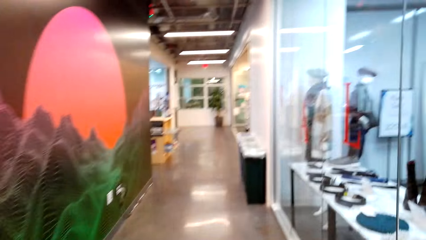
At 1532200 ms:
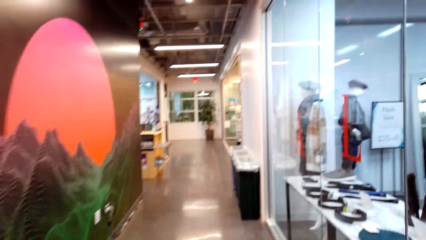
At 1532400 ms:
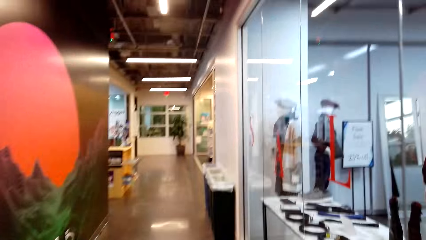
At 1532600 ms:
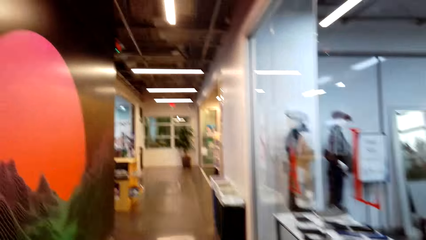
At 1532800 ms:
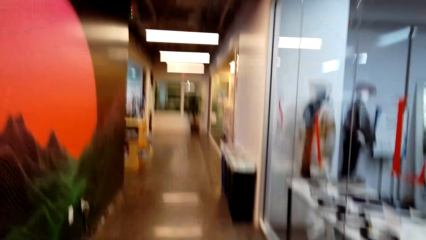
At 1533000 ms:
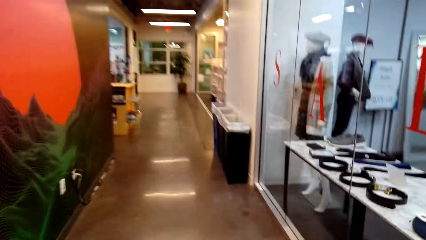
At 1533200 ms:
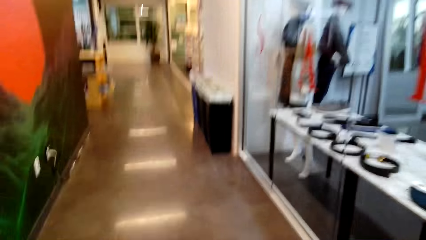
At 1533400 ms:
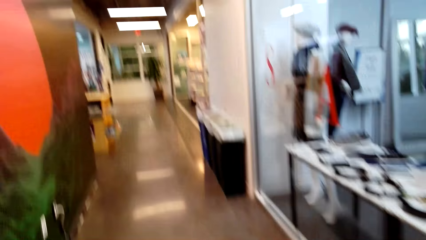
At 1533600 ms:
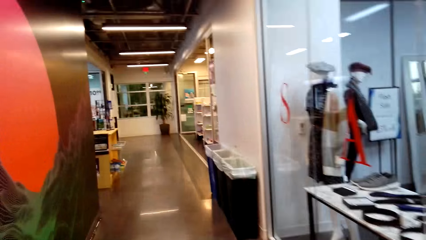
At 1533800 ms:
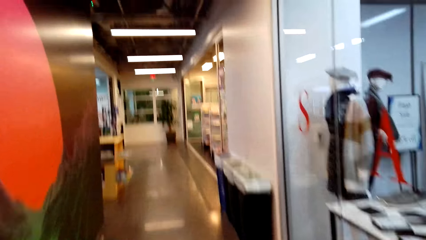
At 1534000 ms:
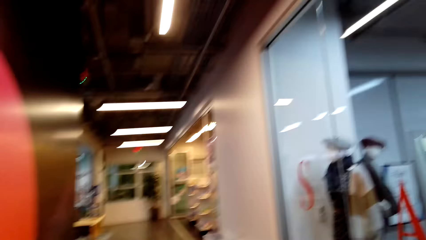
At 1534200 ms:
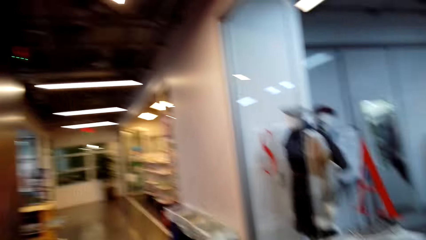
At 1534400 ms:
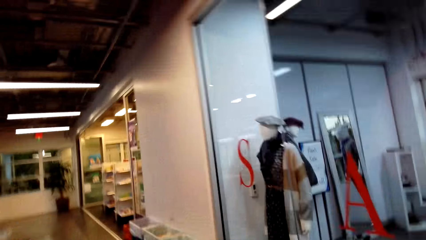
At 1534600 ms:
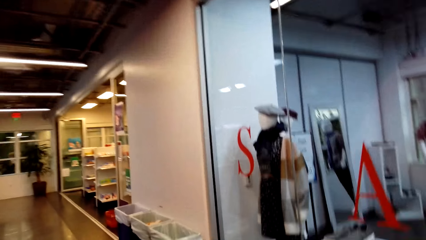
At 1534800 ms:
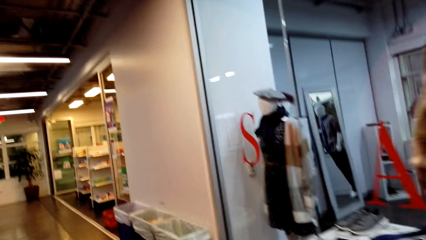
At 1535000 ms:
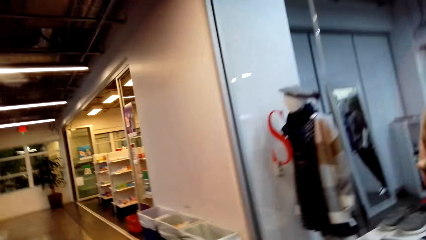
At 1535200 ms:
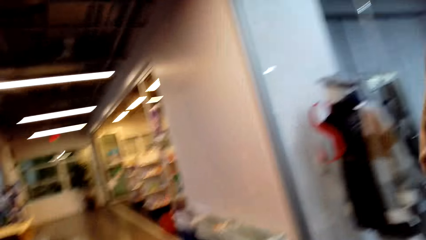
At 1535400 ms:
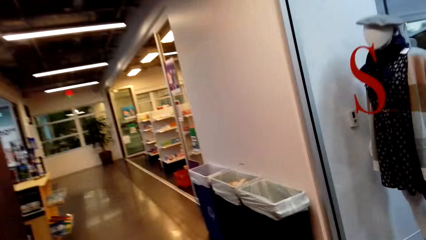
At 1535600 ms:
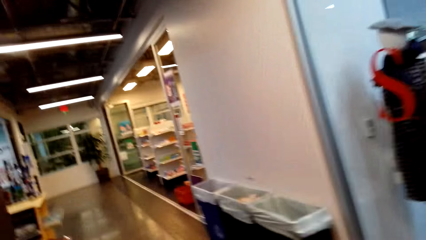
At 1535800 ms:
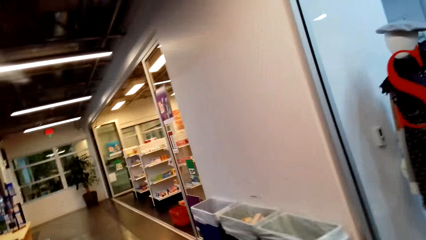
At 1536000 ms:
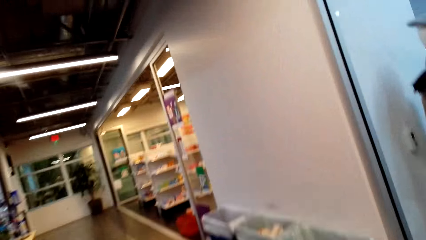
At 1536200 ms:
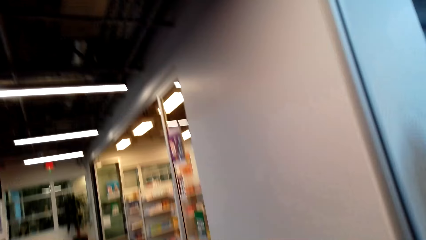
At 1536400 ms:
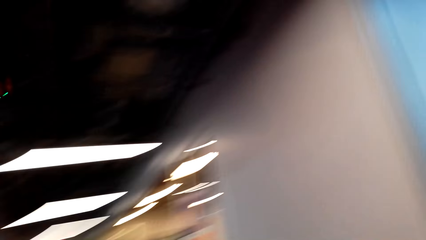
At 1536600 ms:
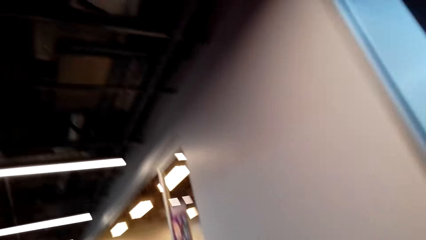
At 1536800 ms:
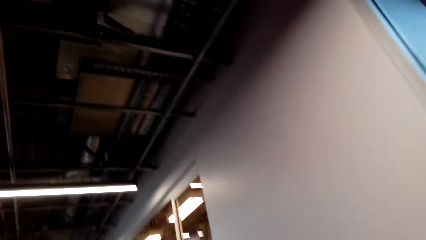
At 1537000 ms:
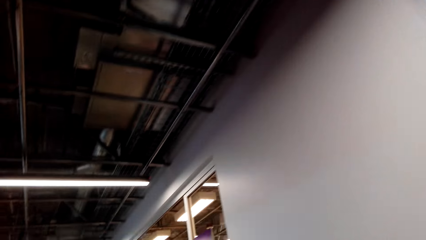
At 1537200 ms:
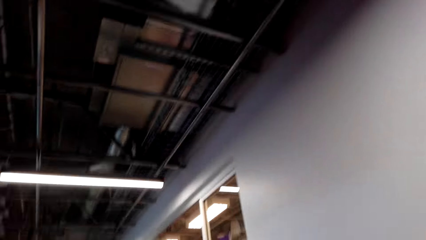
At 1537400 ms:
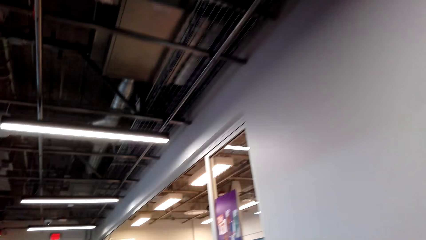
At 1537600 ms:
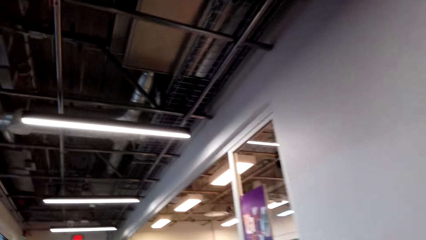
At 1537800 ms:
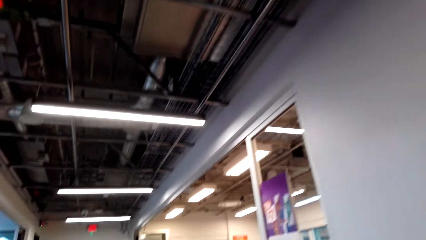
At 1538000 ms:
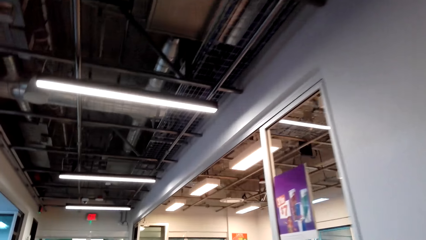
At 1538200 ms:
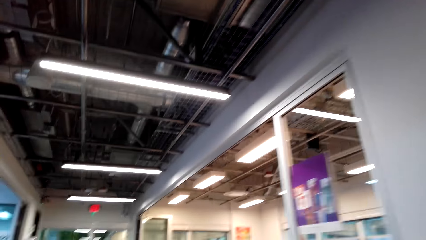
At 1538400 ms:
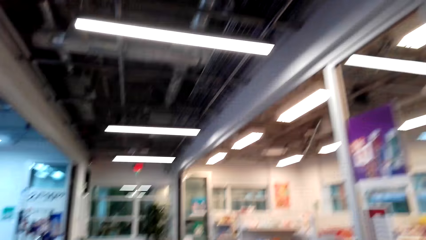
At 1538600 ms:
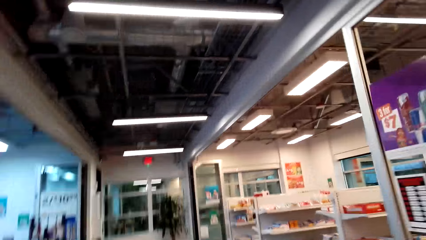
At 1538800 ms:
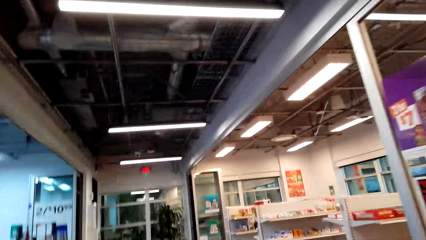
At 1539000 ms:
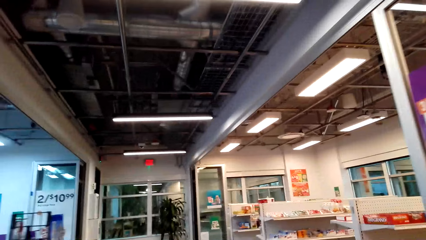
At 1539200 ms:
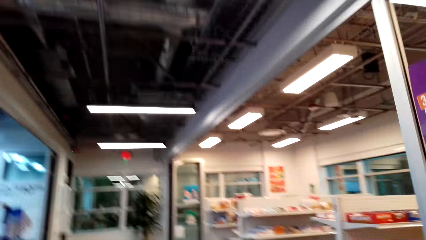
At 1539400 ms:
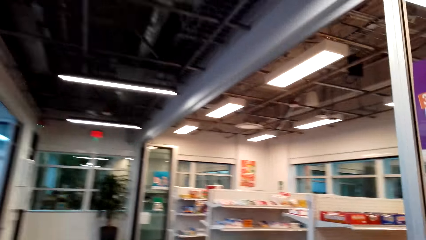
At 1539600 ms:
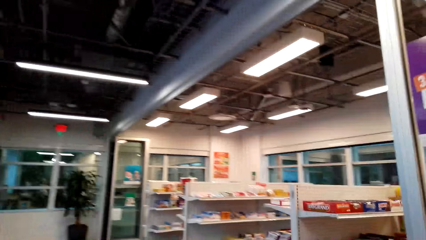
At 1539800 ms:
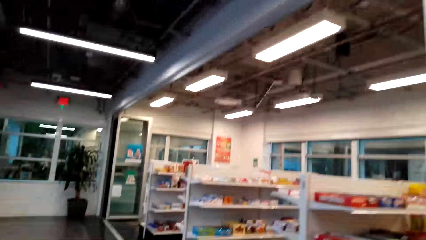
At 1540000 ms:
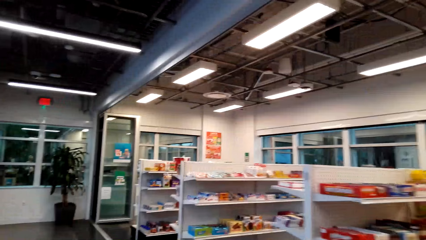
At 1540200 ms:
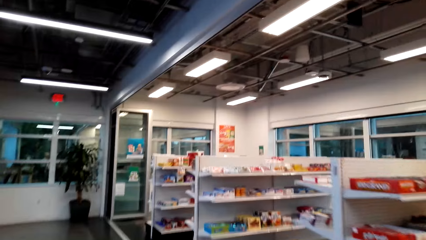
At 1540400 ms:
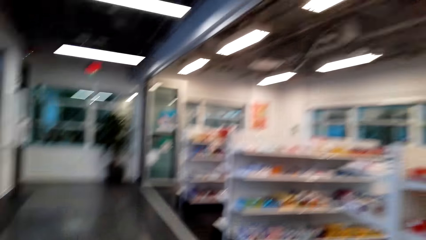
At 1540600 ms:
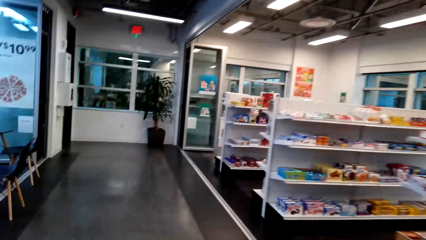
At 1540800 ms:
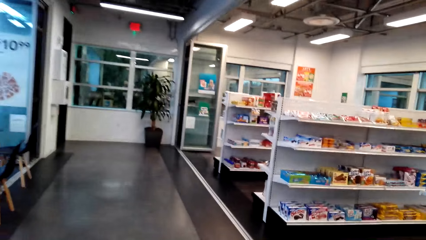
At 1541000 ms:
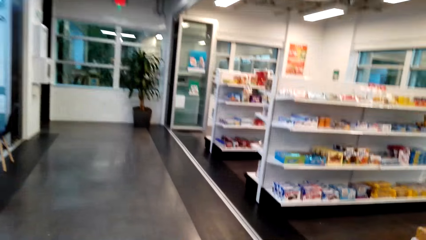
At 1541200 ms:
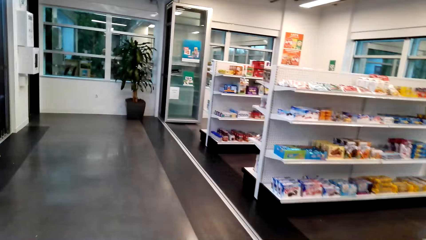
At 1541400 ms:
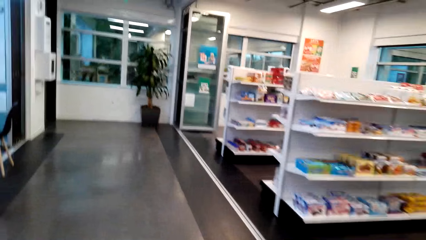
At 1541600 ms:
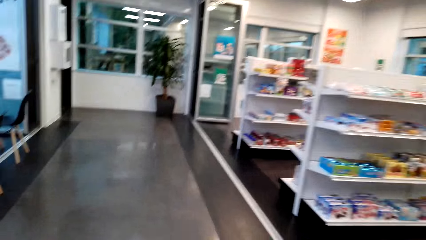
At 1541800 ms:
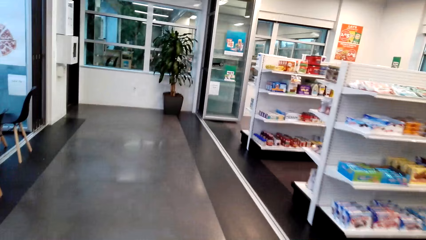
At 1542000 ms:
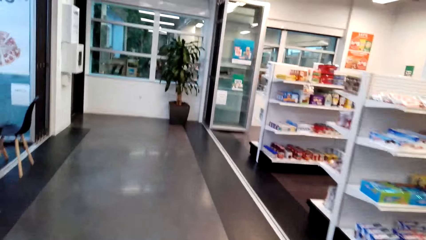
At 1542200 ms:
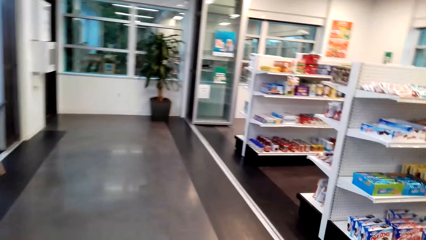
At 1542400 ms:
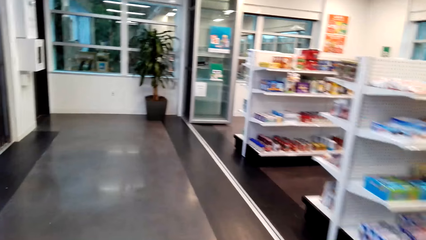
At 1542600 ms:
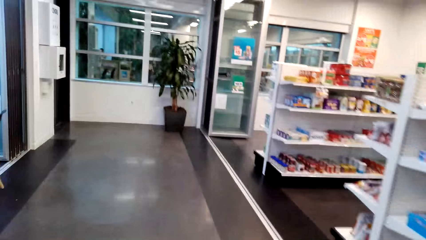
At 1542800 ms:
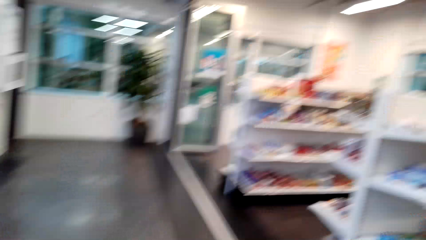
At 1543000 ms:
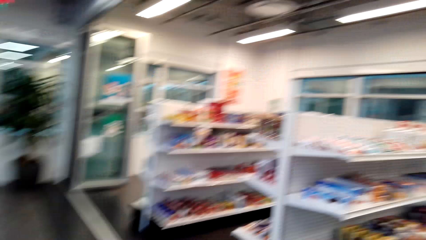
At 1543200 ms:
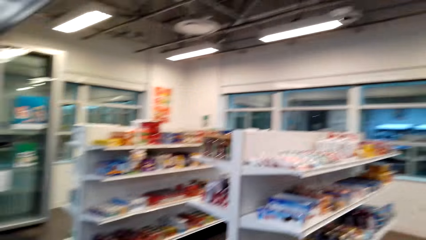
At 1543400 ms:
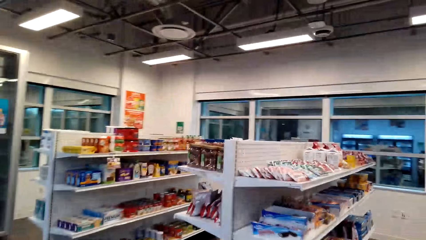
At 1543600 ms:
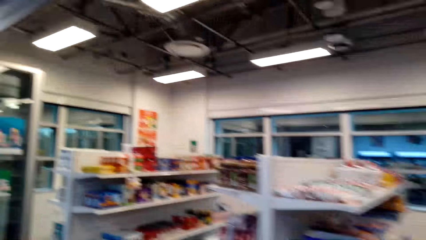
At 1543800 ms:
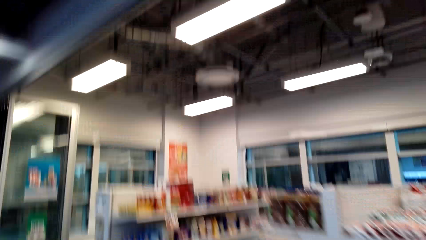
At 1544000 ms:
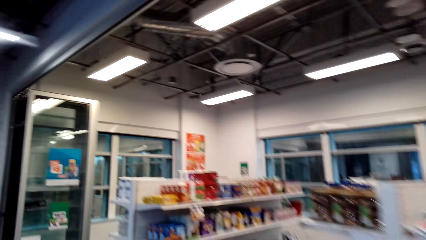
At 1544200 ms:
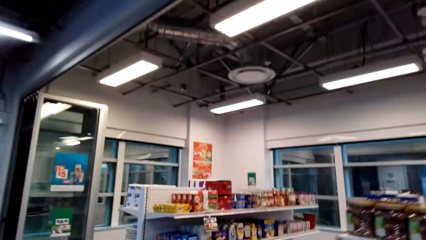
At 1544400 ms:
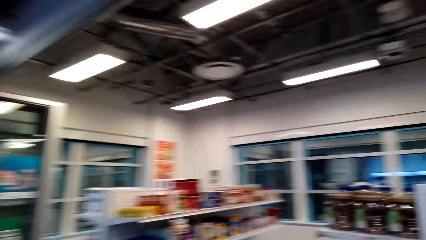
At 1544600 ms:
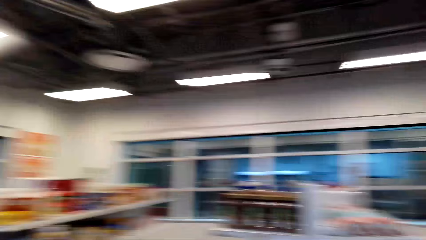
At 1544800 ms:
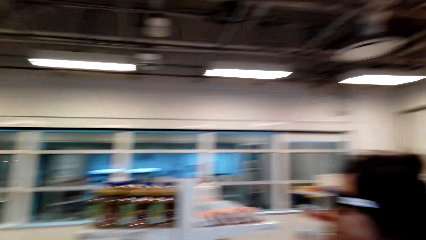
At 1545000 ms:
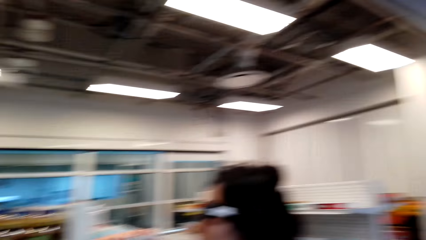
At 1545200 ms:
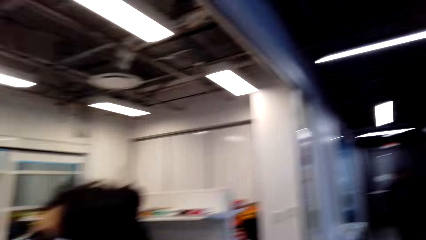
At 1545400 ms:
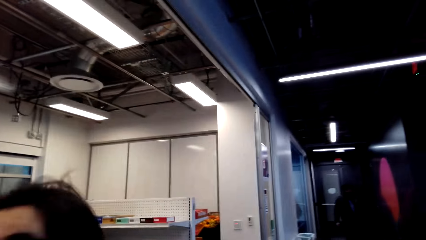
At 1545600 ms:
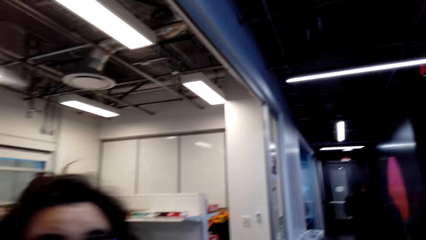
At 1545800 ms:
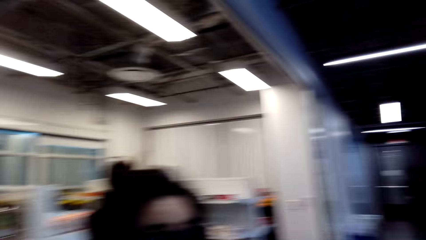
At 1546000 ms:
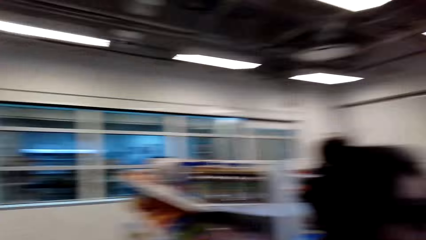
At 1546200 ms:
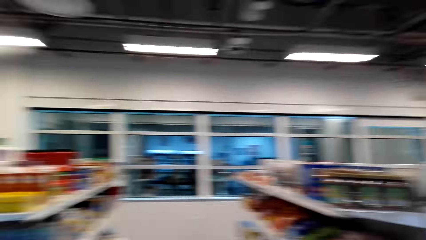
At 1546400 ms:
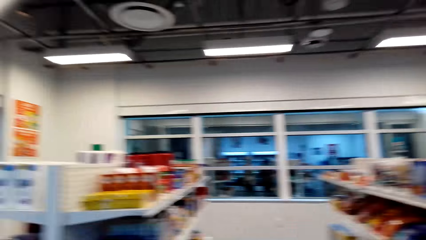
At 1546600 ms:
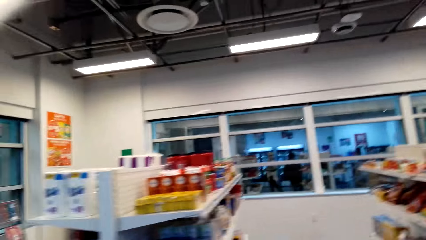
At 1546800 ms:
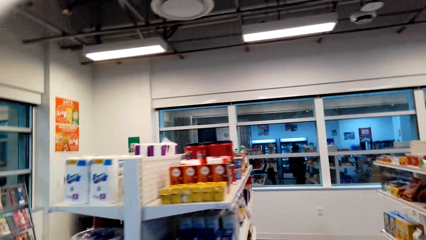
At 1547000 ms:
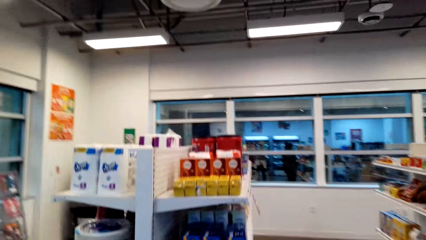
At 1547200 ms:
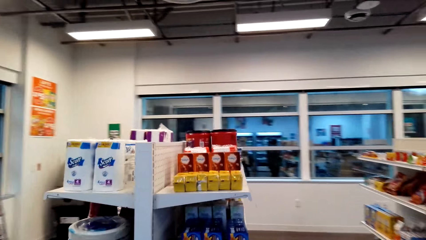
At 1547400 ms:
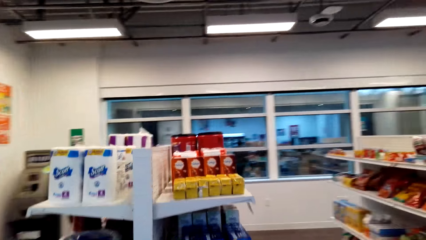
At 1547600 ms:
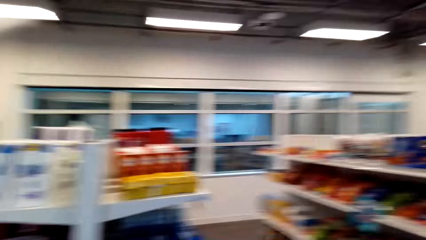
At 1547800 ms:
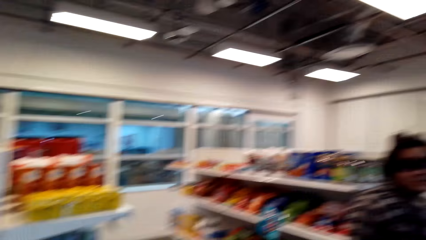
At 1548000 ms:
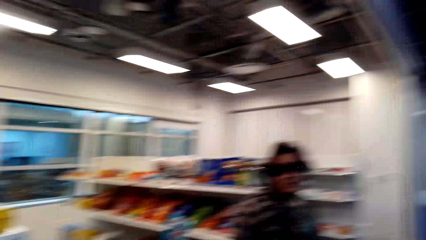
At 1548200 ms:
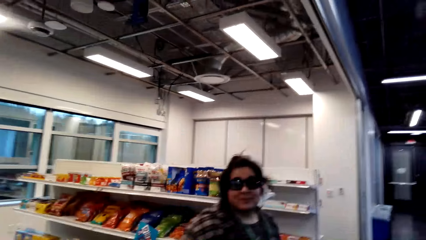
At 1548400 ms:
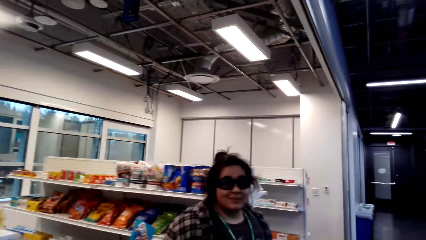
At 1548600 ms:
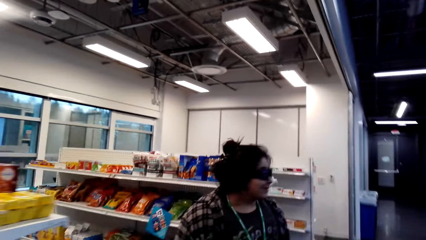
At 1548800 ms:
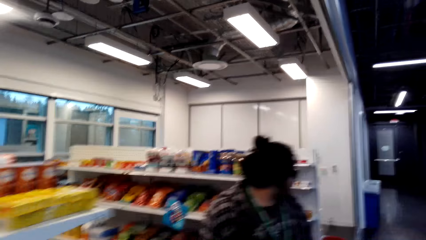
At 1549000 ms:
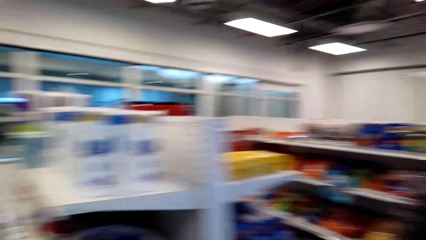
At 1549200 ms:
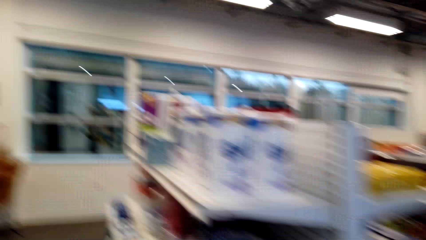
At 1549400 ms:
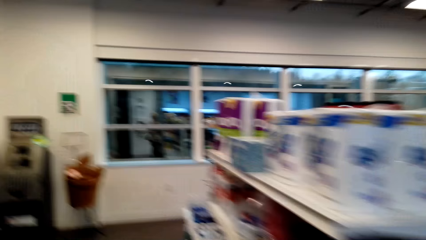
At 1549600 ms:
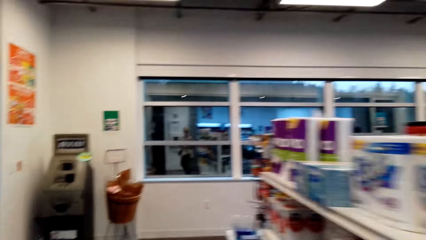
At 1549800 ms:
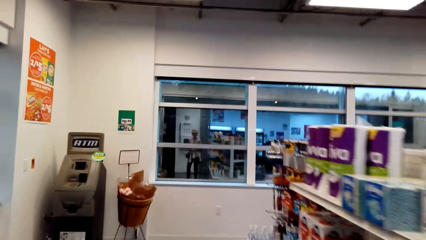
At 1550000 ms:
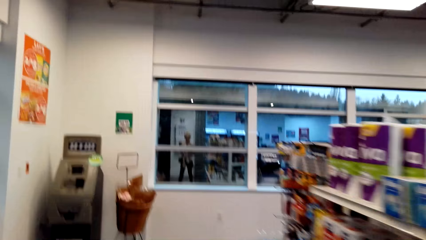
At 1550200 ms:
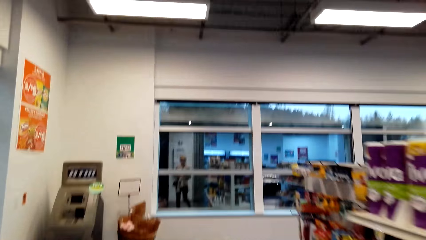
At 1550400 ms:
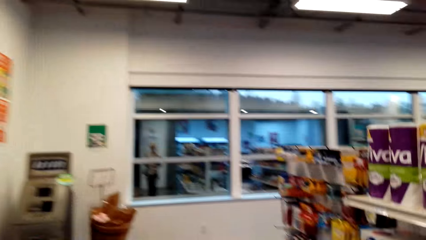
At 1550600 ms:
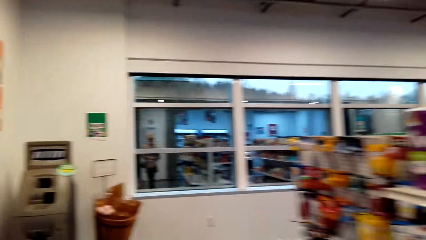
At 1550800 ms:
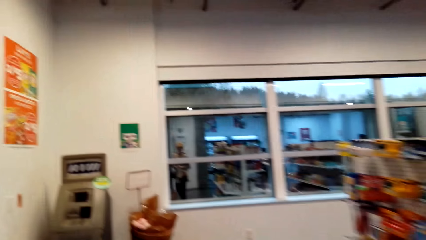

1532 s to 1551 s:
The camera wearer walks along the corridor. They look around. They walk in a supermarket.
